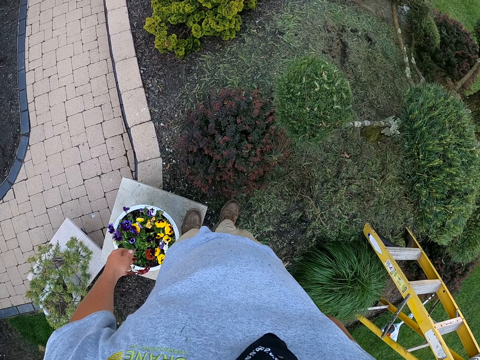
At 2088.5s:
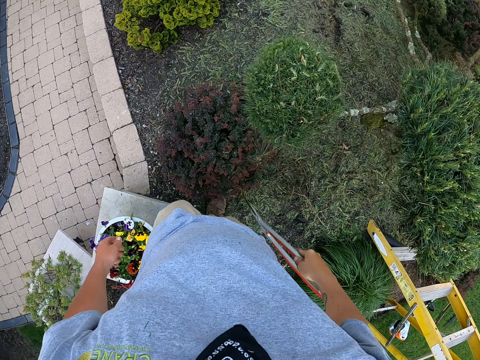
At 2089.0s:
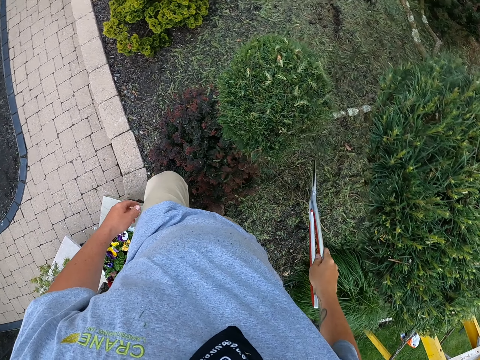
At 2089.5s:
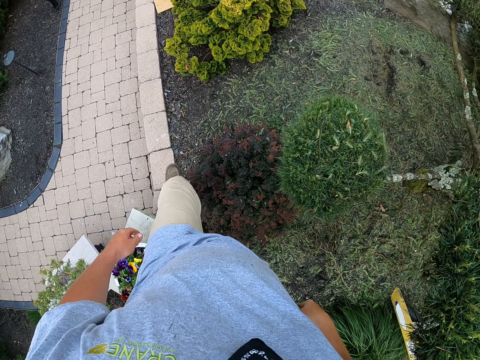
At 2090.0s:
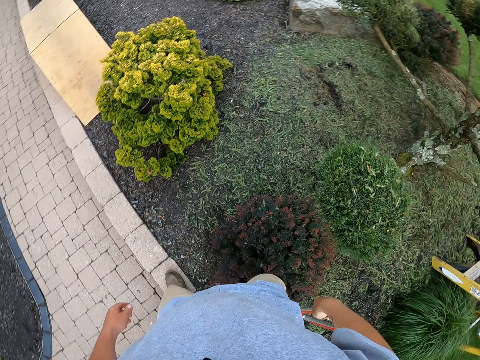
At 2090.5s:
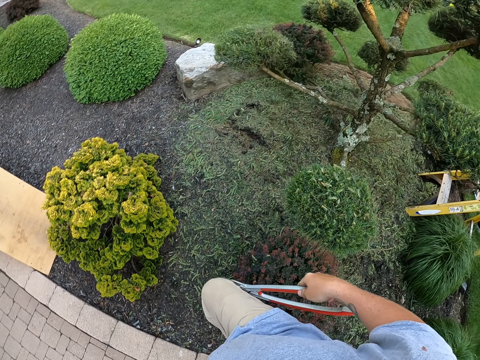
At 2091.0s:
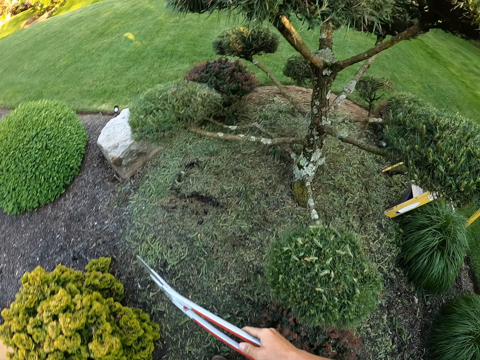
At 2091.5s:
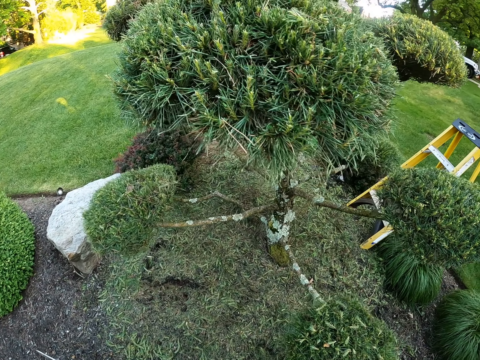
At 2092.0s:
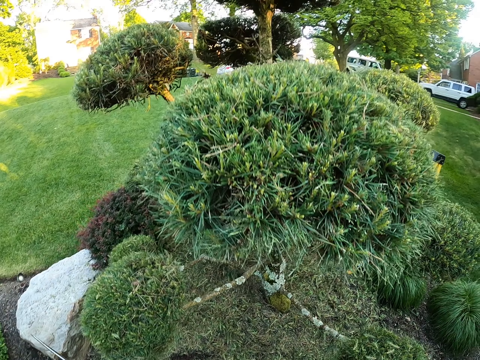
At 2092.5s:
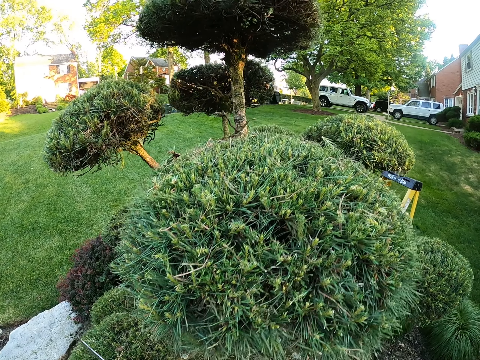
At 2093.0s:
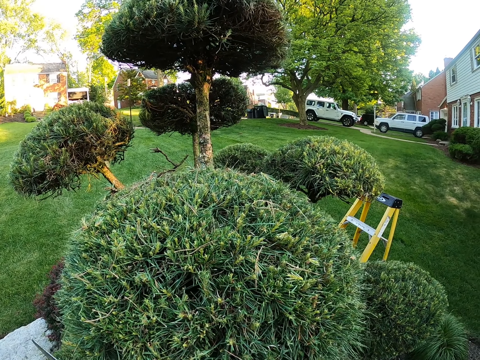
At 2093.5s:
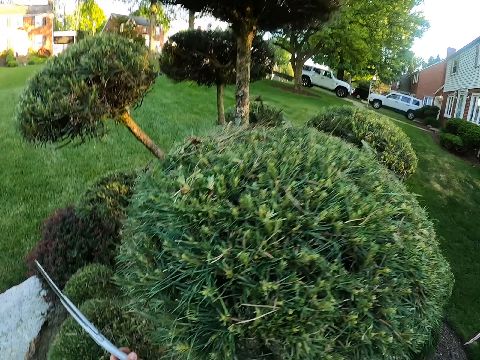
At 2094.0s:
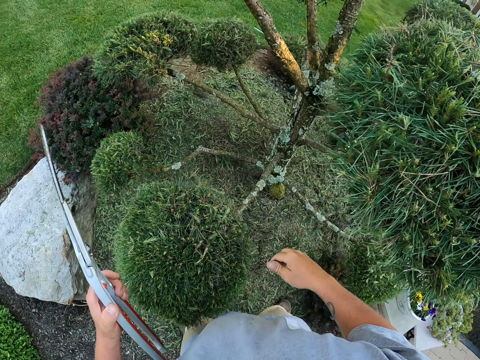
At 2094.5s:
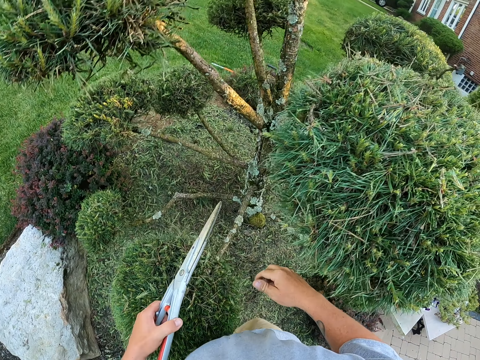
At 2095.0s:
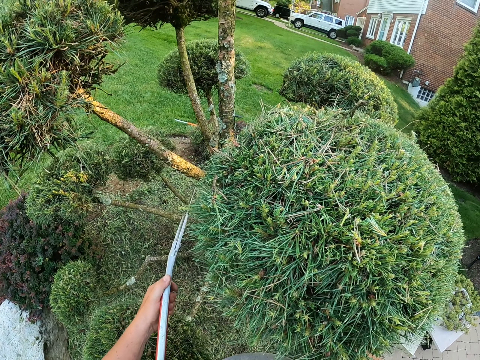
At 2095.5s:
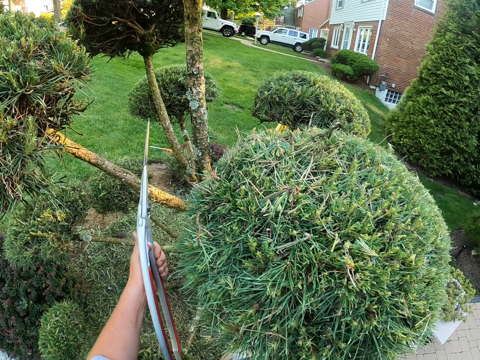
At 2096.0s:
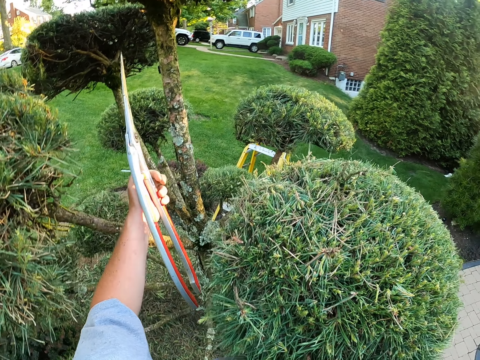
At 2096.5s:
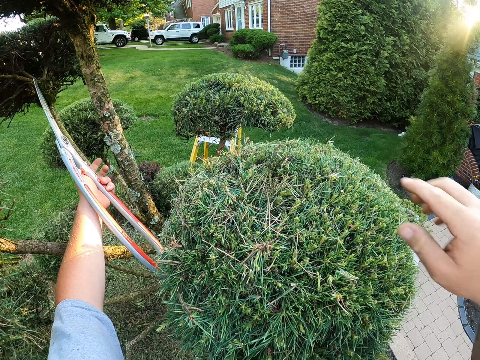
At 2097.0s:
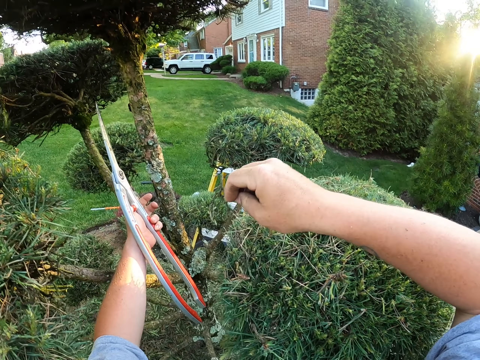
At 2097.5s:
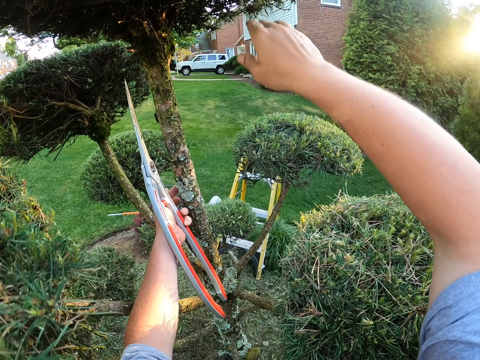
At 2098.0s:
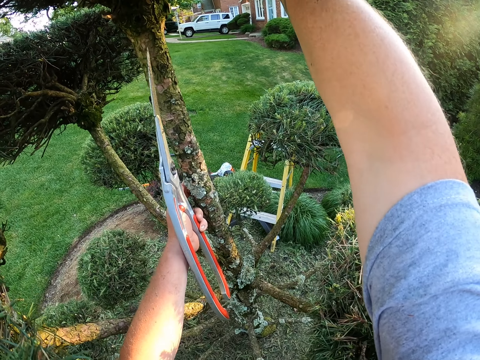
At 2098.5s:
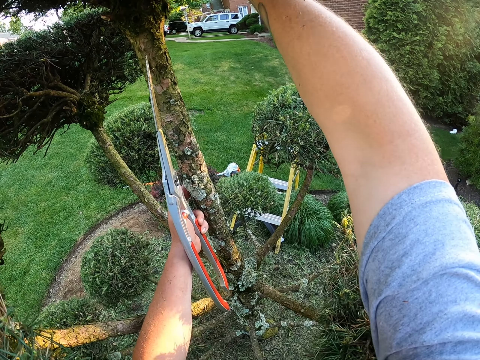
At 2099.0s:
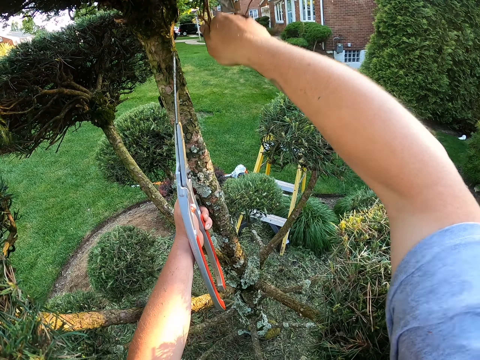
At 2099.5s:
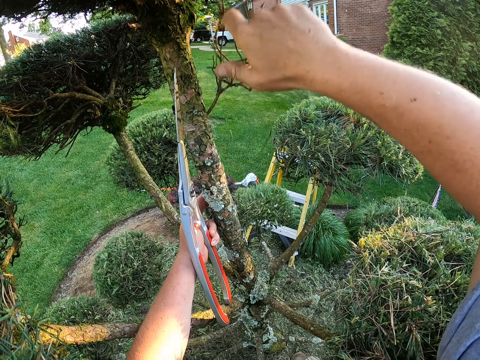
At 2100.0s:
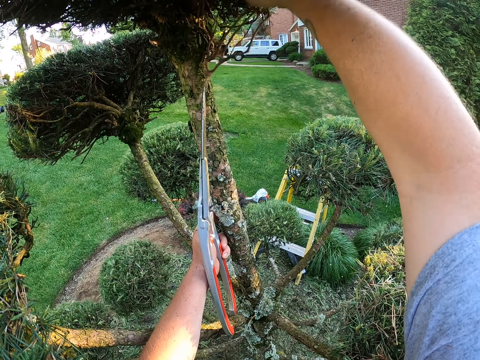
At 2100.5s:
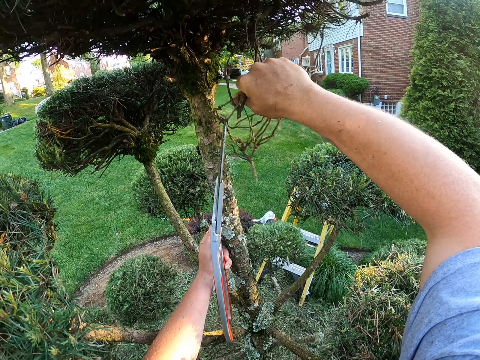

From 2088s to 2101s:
The camera wearer walks near the shrubs. They remove the cut branches from the flower with a hand.

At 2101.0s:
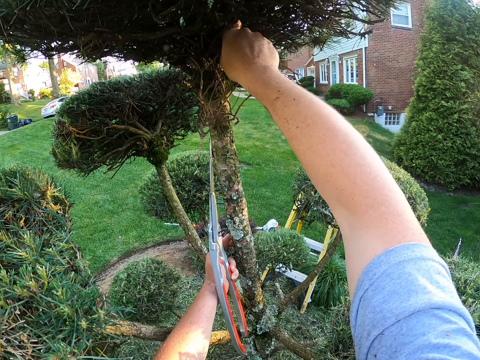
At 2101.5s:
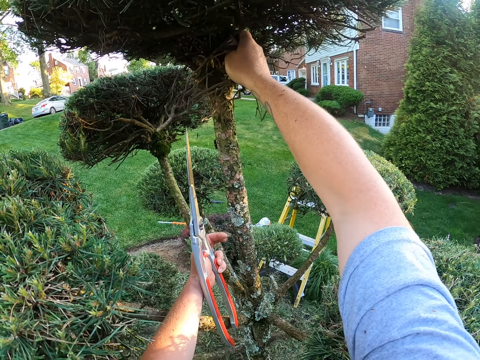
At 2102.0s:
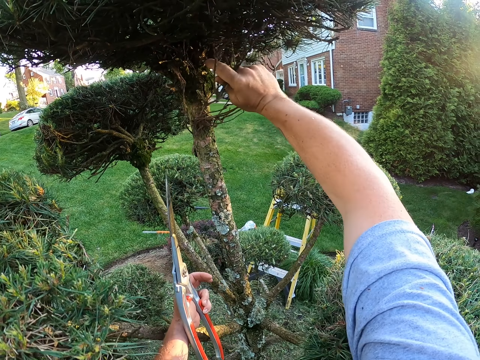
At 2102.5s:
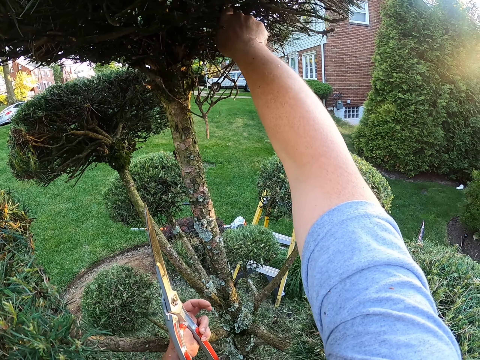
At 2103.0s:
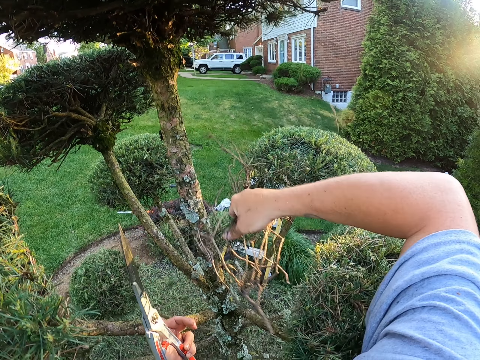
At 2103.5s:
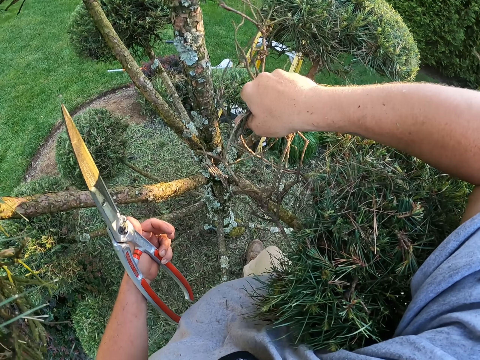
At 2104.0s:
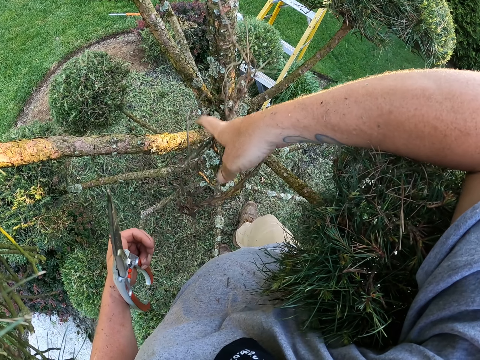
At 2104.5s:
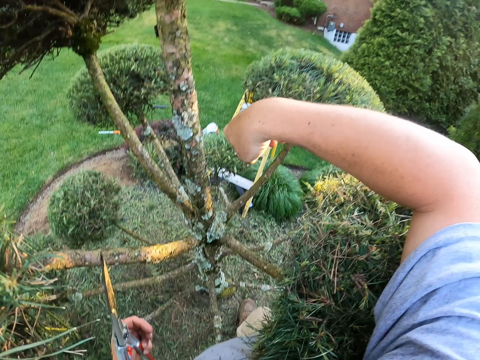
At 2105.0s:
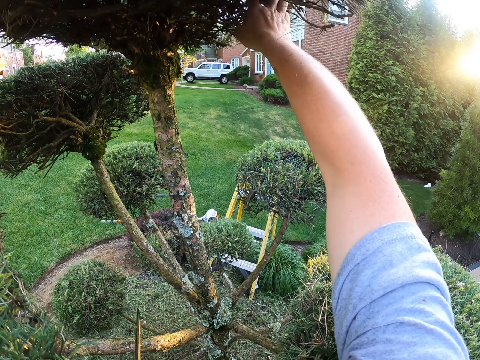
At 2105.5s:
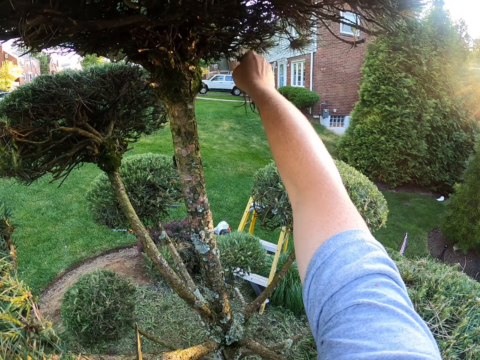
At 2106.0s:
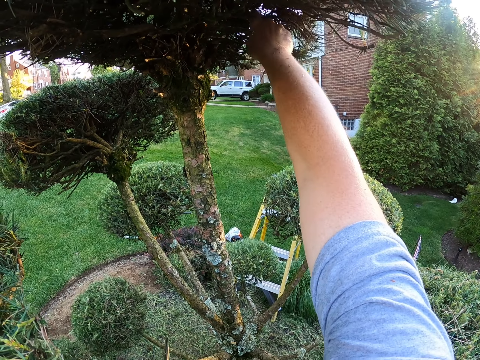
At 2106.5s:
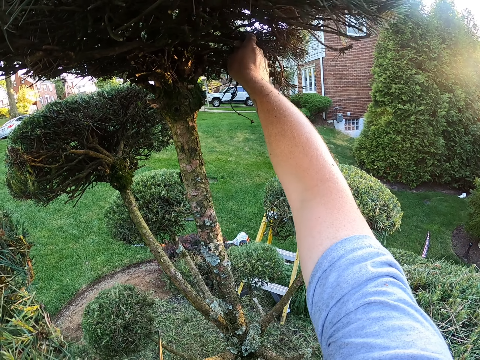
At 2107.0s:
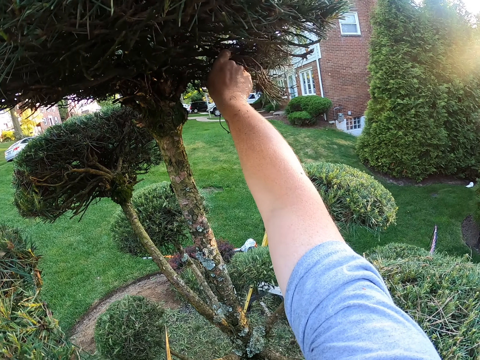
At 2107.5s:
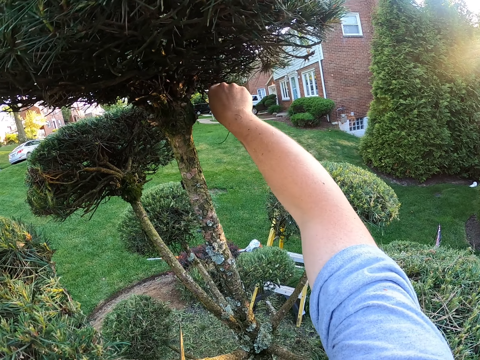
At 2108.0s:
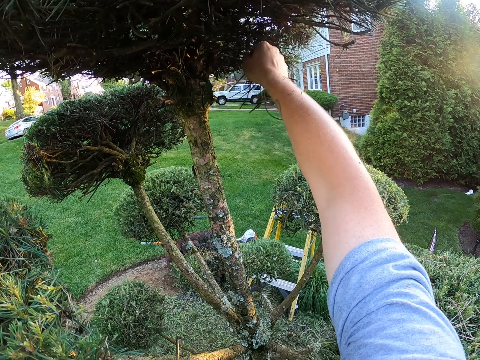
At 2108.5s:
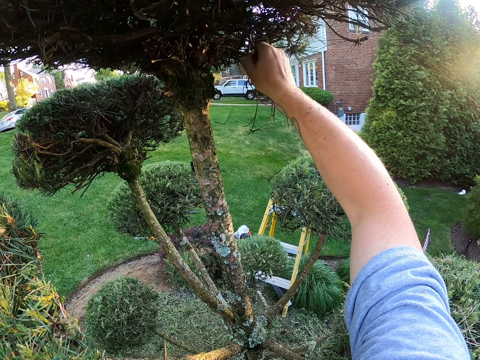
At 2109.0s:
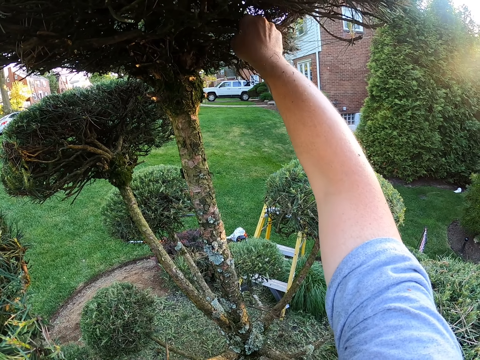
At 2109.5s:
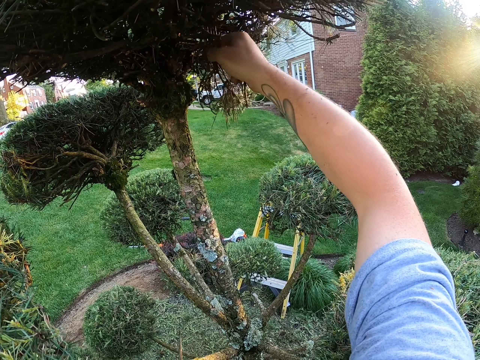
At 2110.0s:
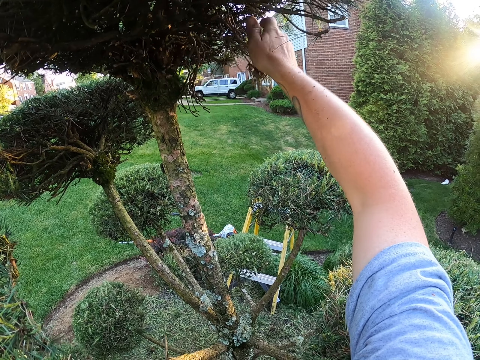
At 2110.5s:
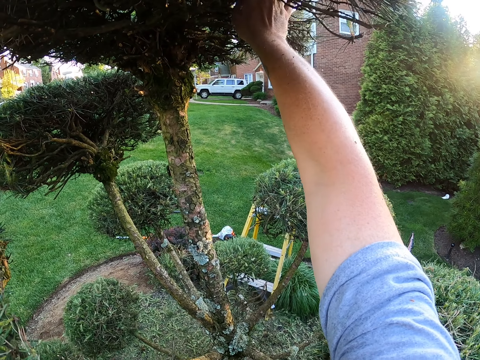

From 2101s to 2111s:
The camera wearer removes branches on a shrub with a hand. They drop the branches on the ground. They remove the cut branches from the flower with a hand.

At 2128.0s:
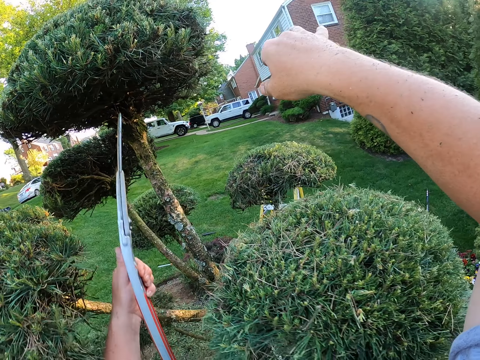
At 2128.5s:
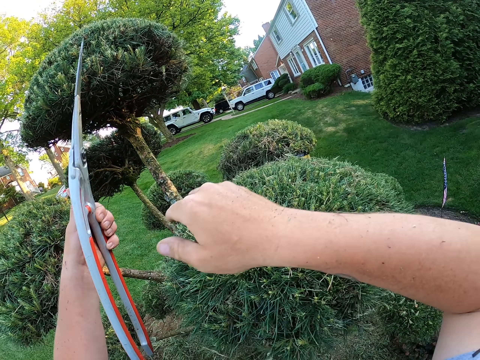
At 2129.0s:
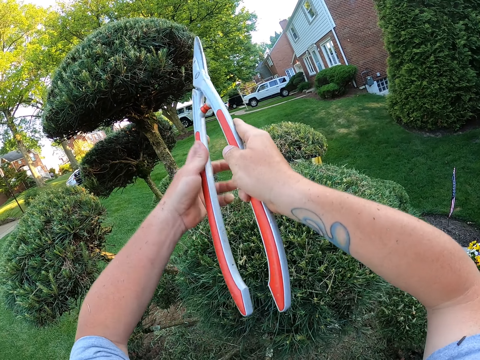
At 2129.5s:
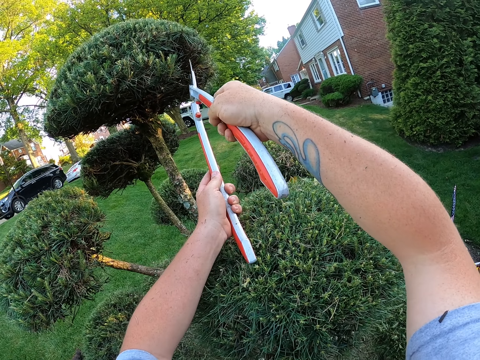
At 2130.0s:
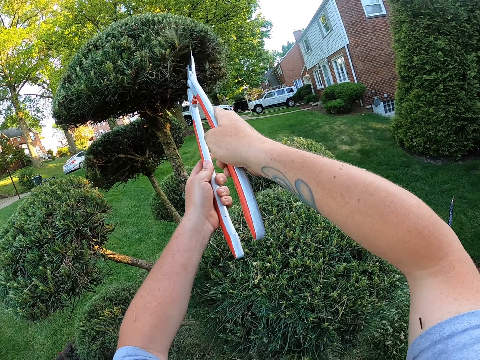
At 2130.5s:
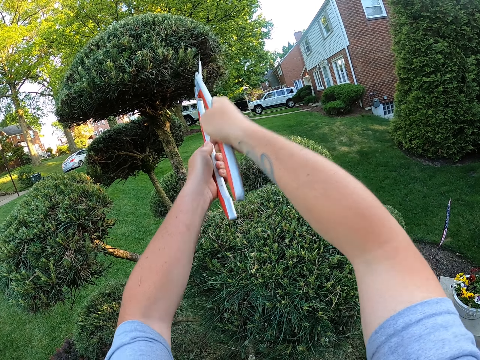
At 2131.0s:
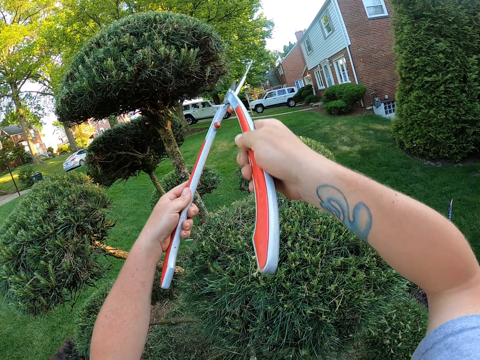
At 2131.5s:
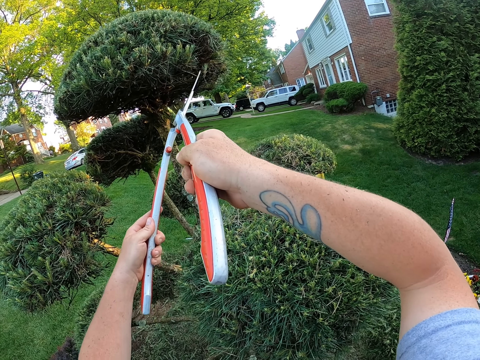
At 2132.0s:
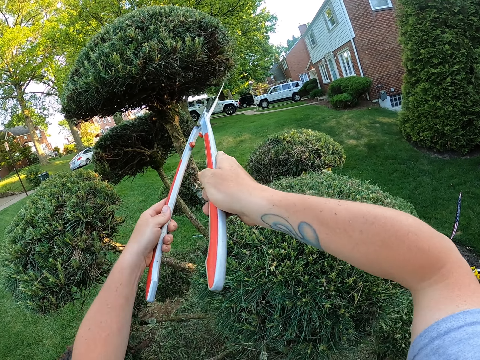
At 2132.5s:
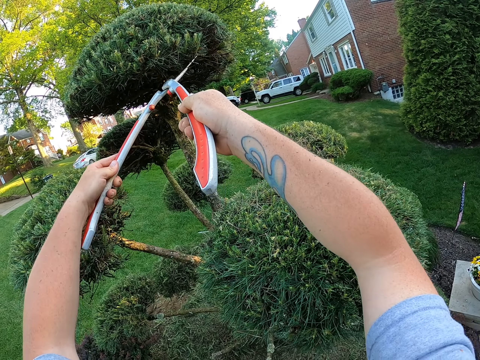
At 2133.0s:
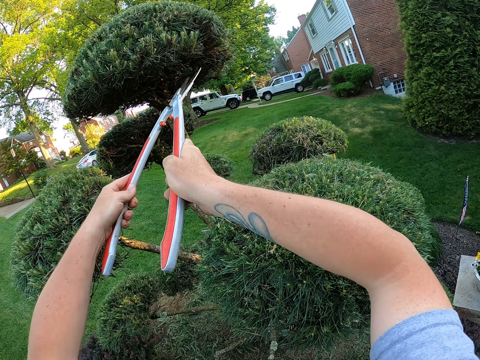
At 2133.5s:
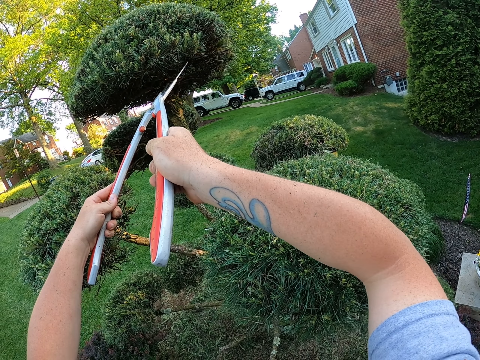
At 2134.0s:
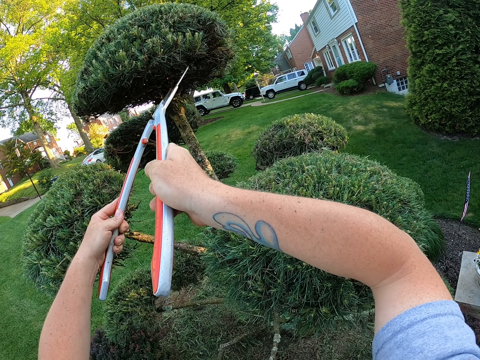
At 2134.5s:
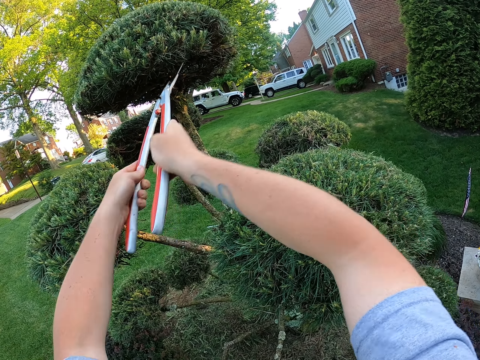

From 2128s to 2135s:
The camera wearer holds the shears with both hands. They cut the branches with the shears.
